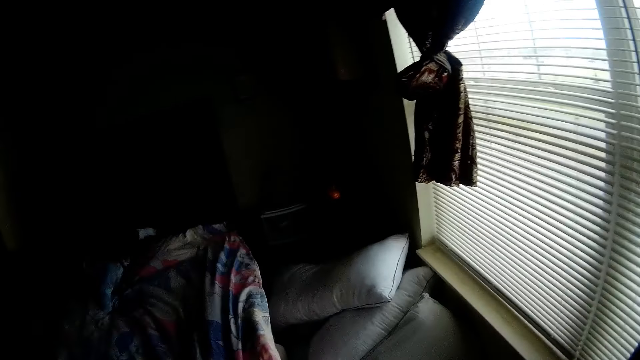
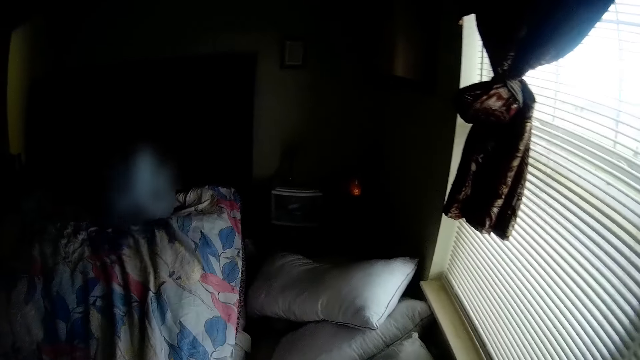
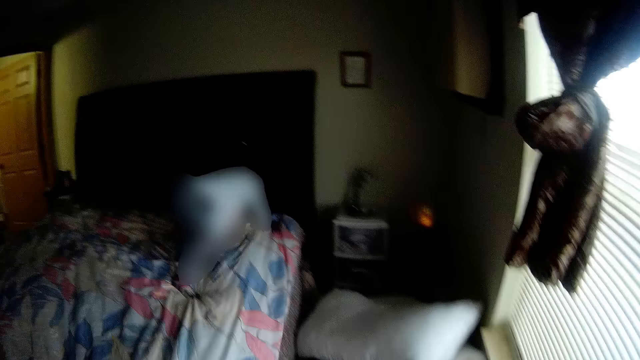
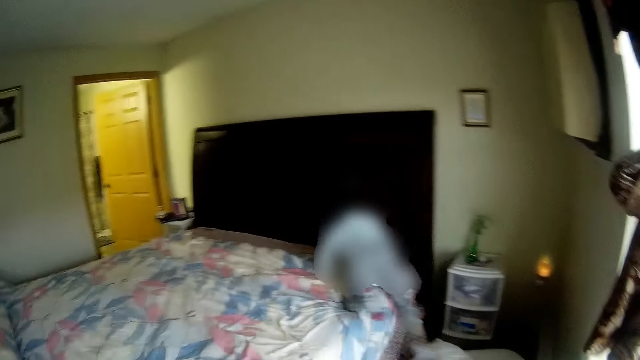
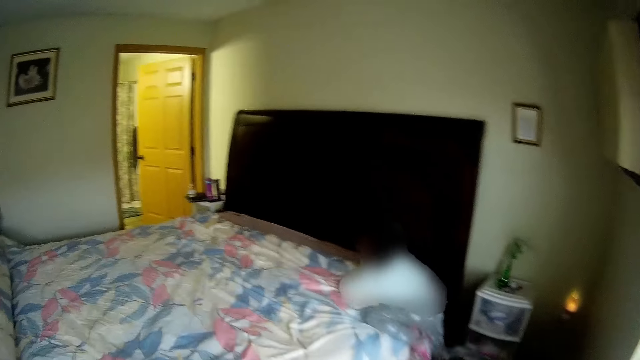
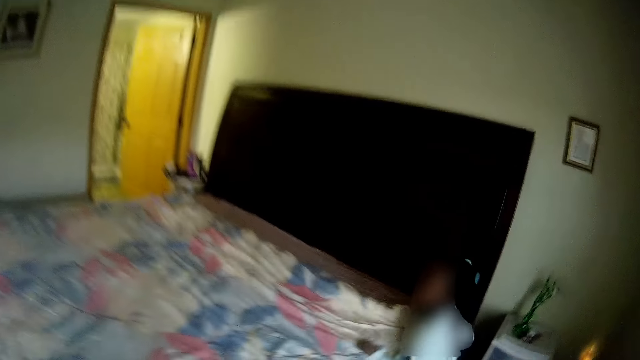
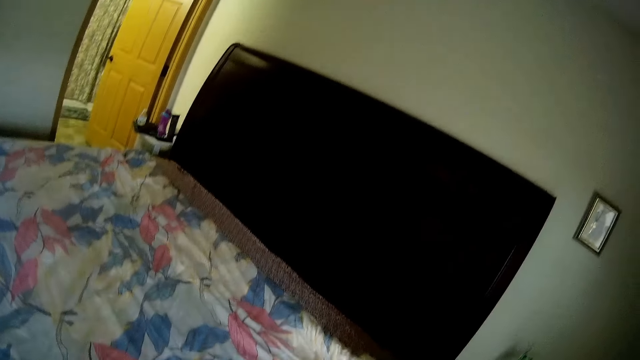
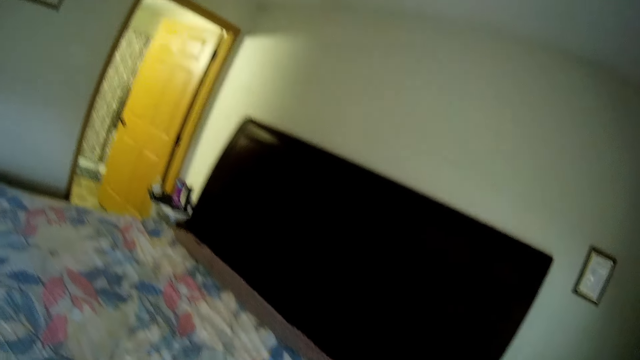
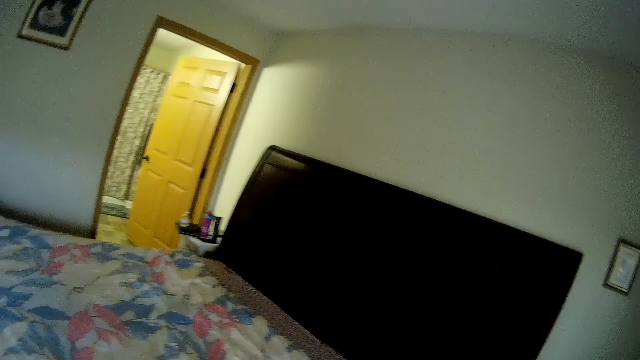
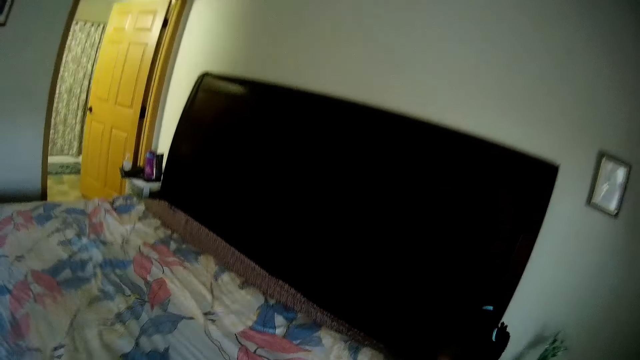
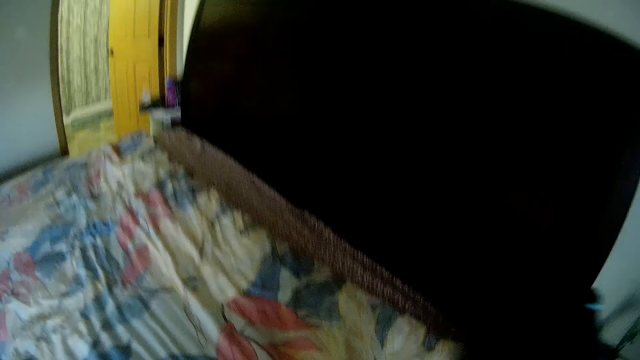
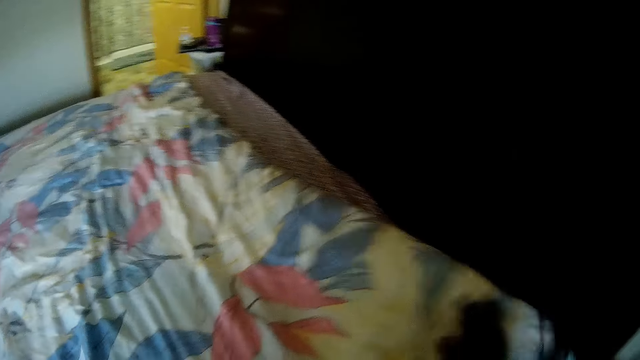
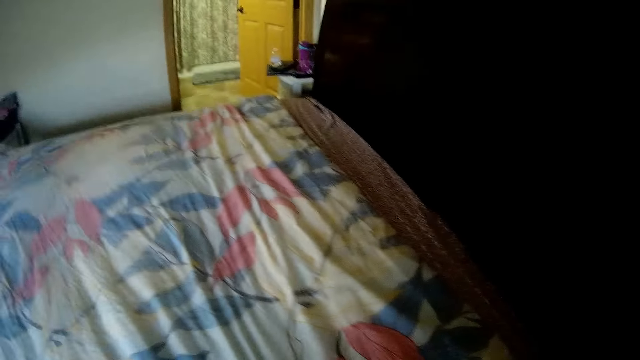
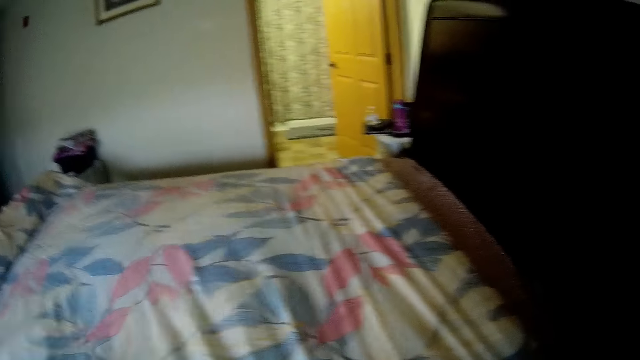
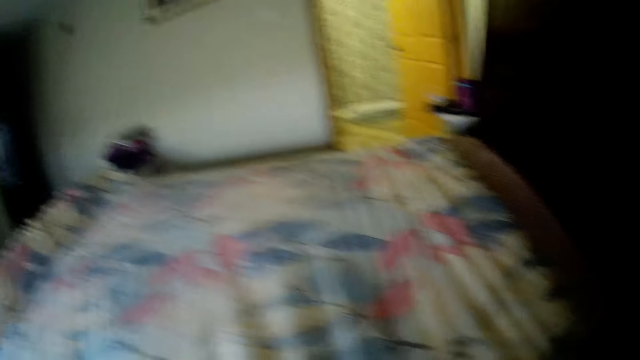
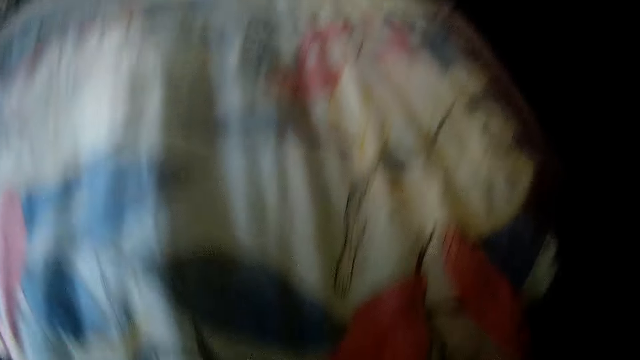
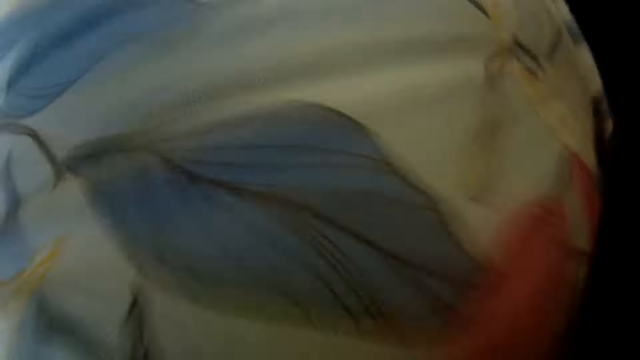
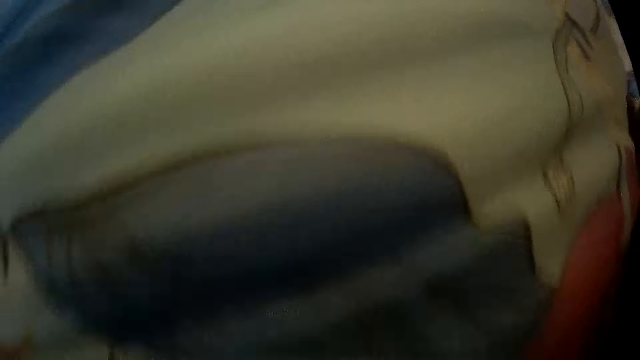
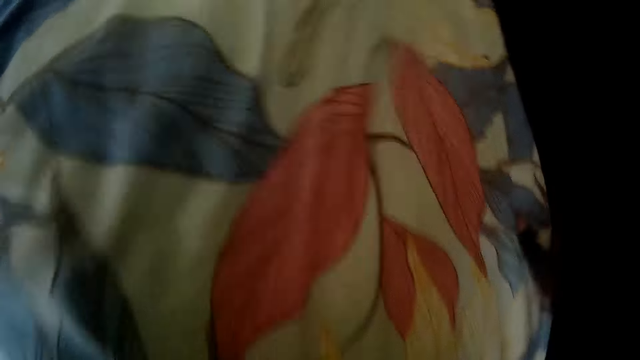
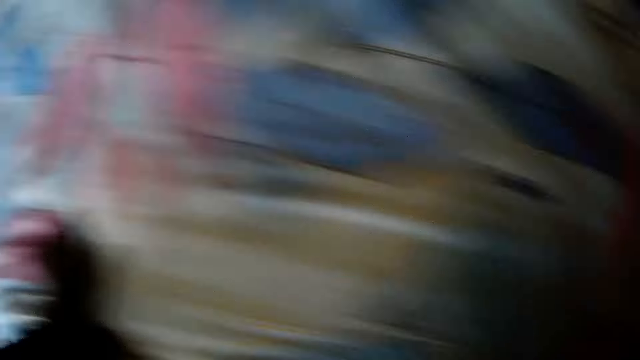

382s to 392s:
The girl crawls on the bed and climbs down the bed. The camera wearer spreads the bed with the duvet. The girl smoothens the duvet on the bed with both hands.

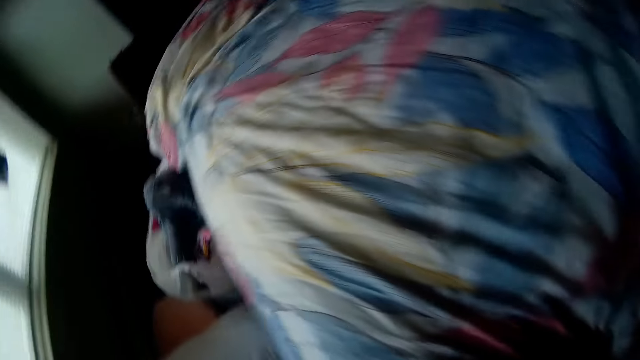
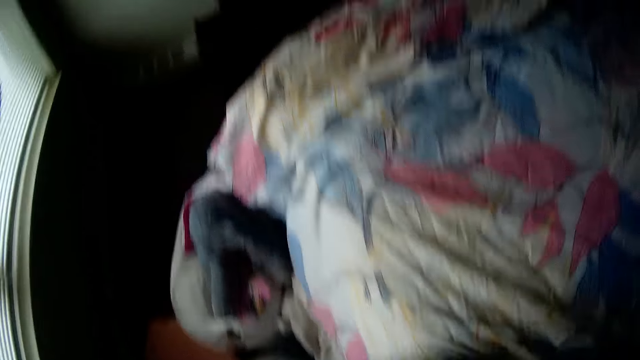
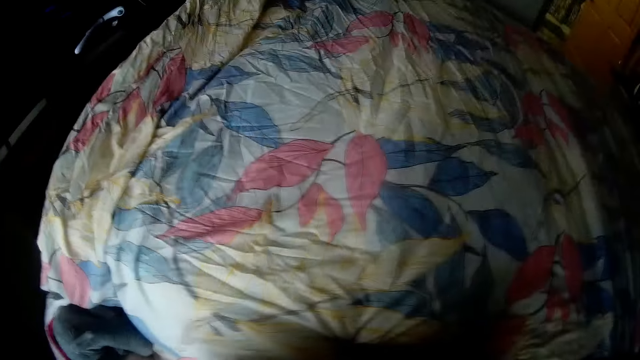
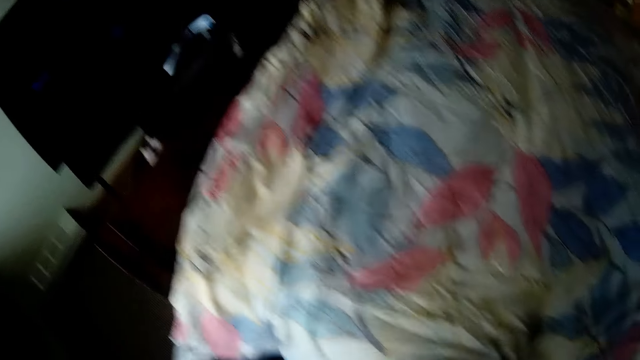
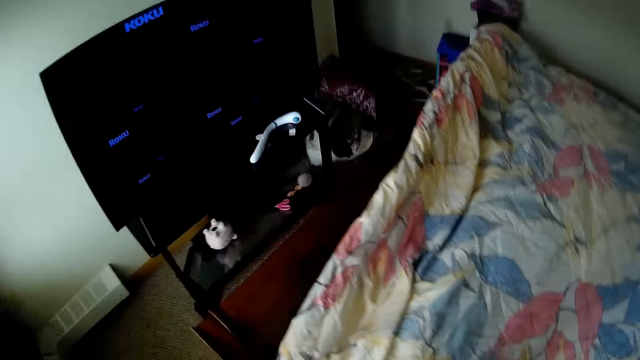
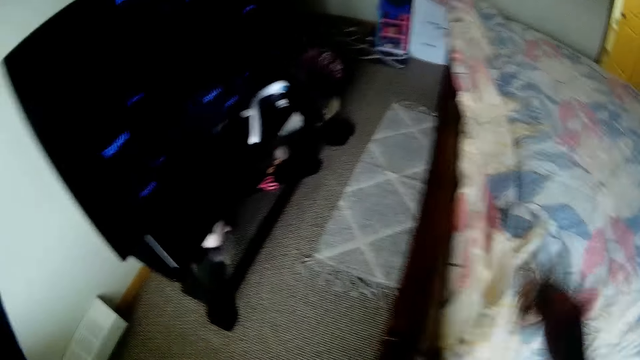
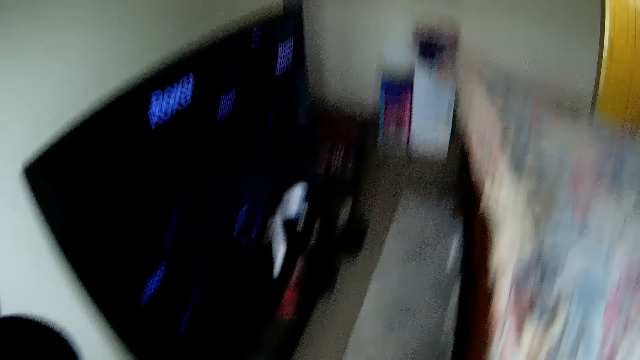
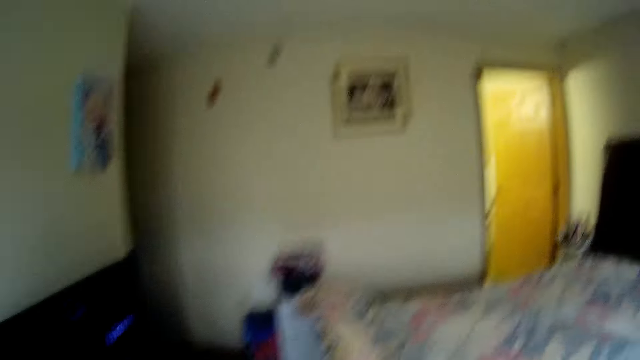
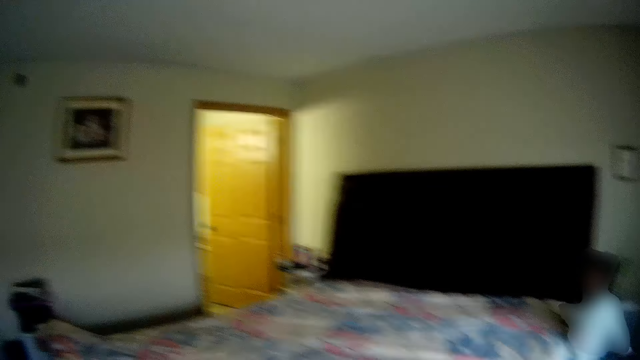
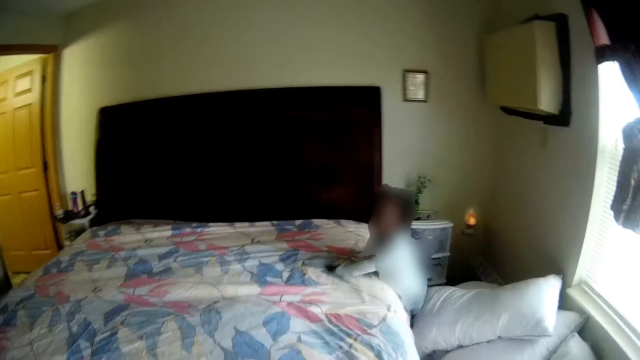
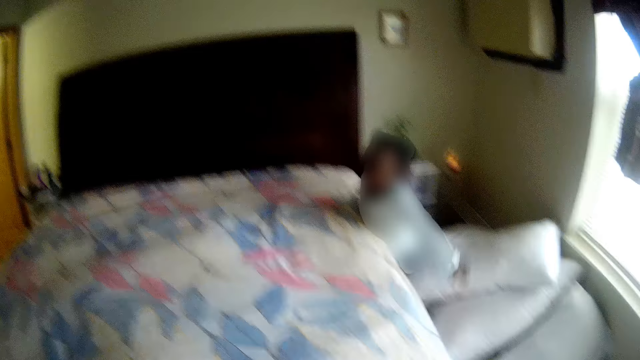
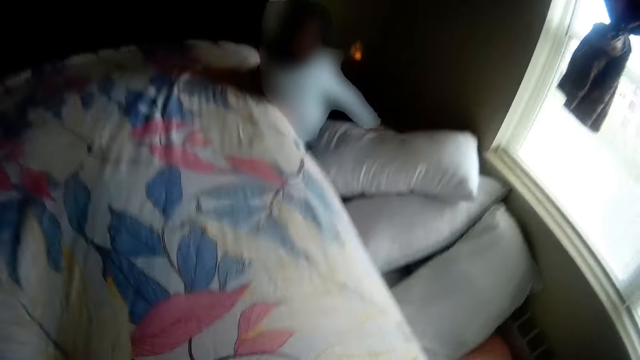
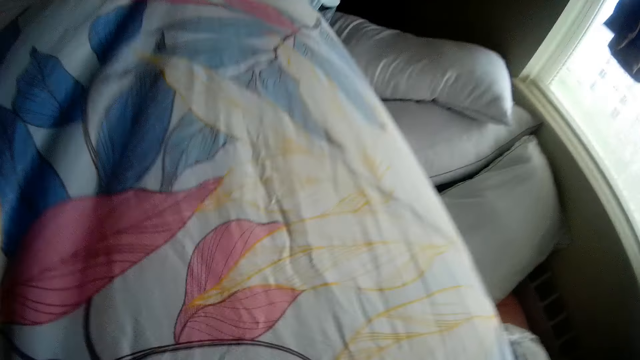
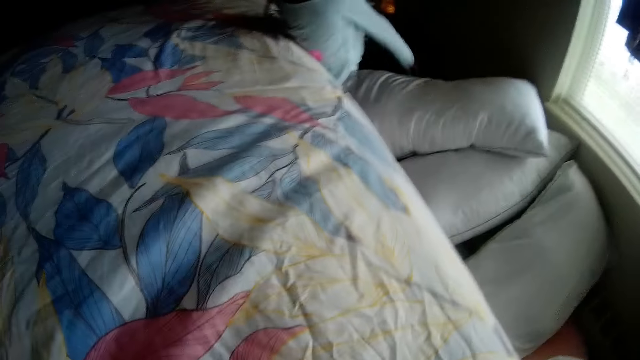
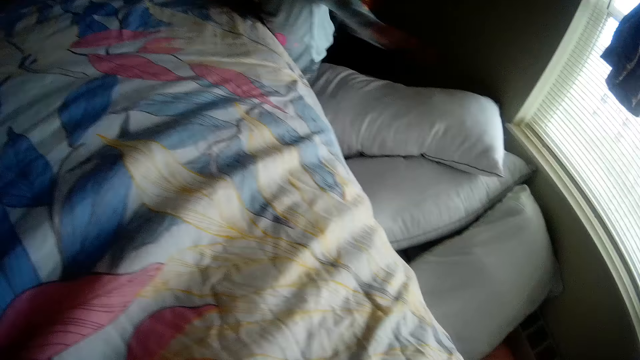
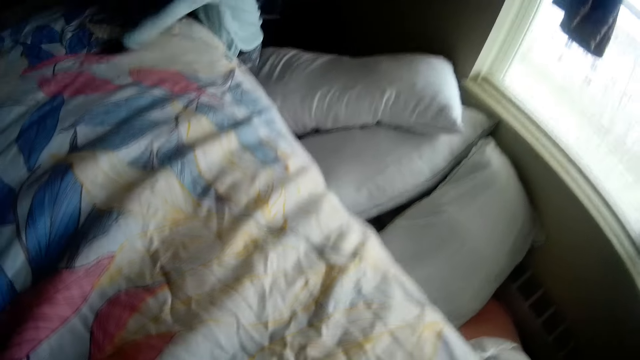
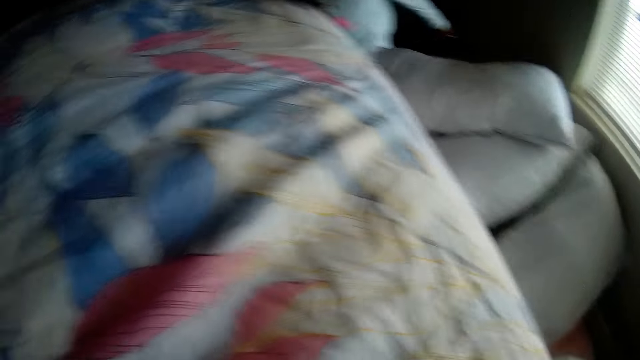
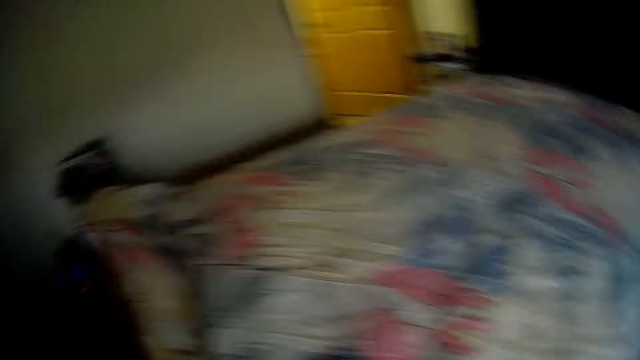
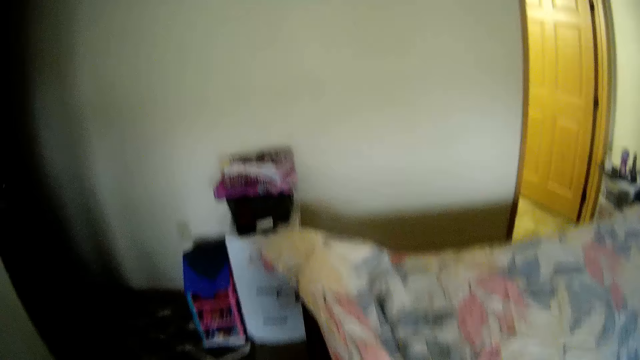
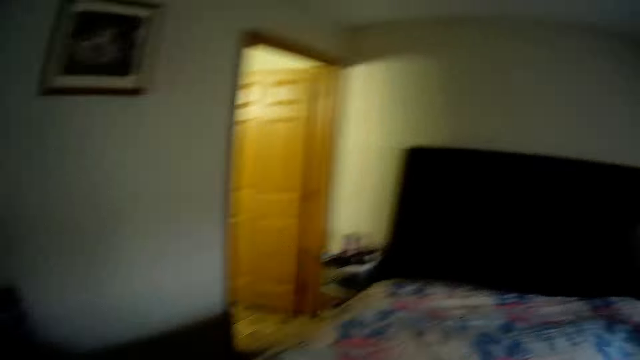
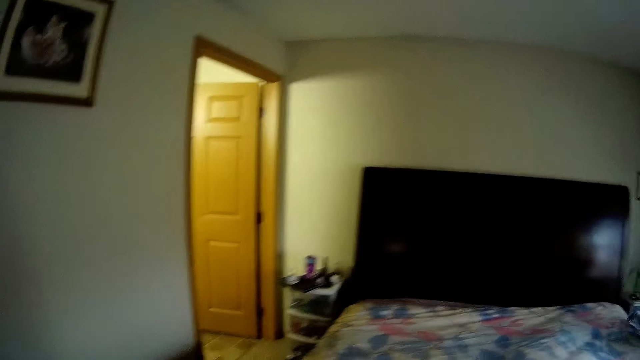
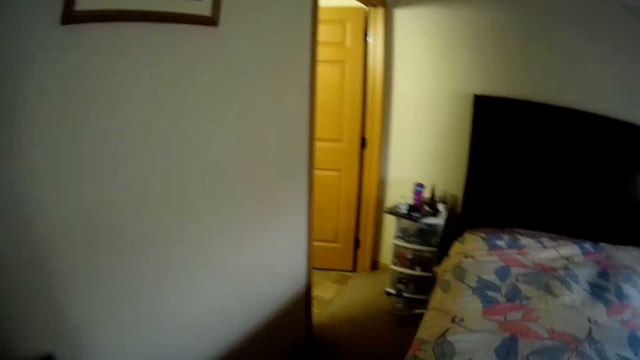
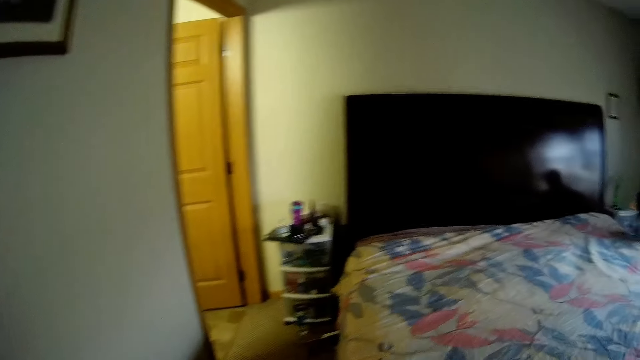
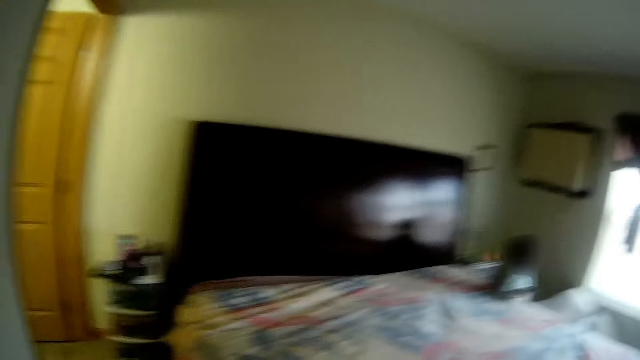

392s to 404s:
The camera wearer moves around the room. The girl smoothens the duvet on the bed with her left hand. The girl spreads the bed.
